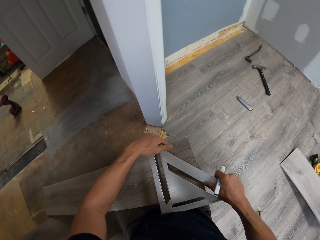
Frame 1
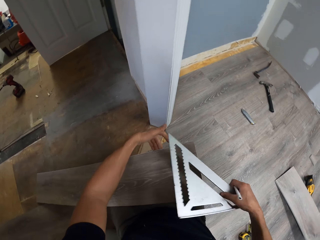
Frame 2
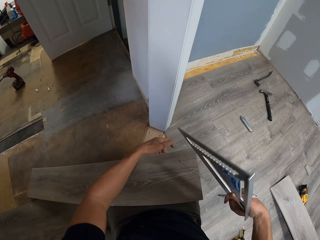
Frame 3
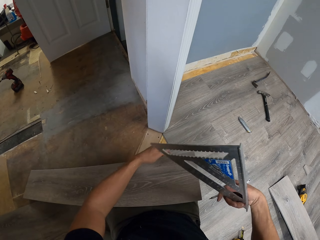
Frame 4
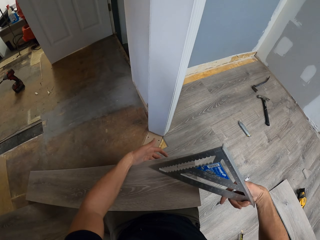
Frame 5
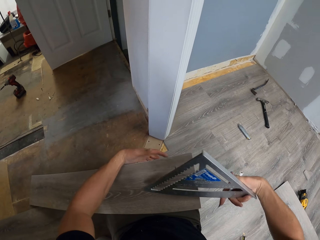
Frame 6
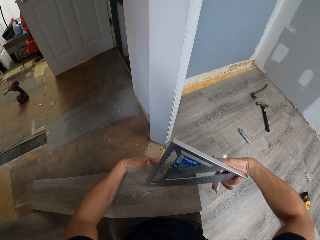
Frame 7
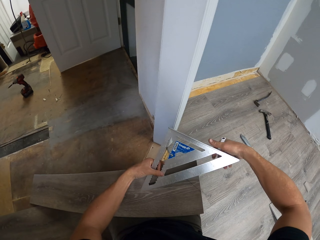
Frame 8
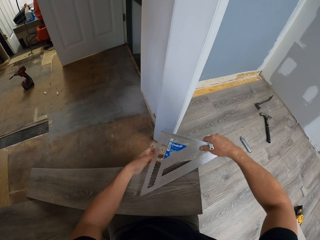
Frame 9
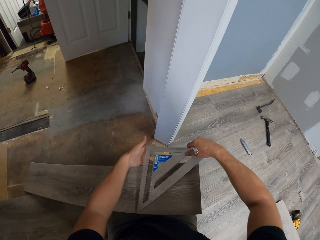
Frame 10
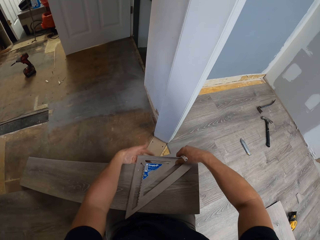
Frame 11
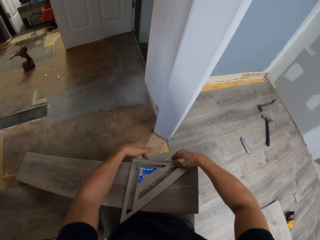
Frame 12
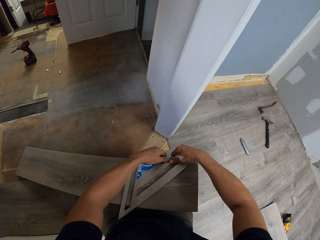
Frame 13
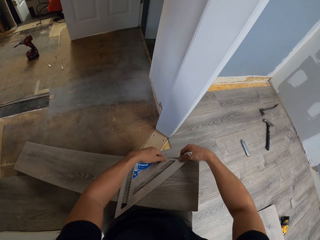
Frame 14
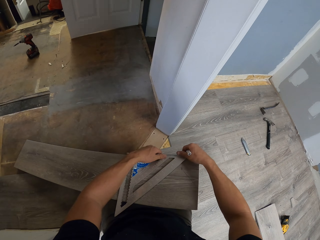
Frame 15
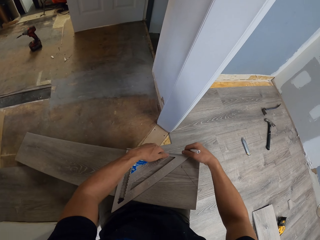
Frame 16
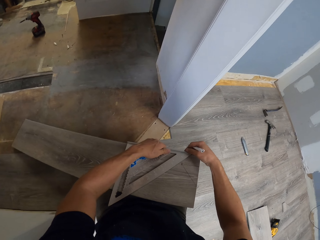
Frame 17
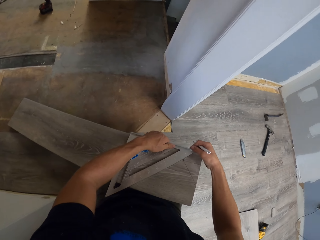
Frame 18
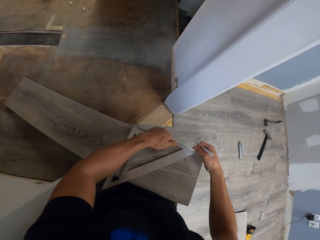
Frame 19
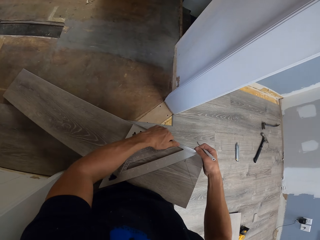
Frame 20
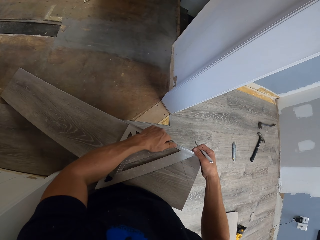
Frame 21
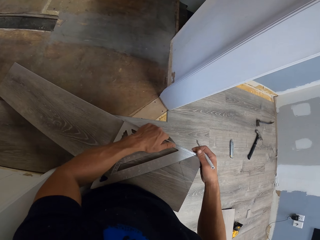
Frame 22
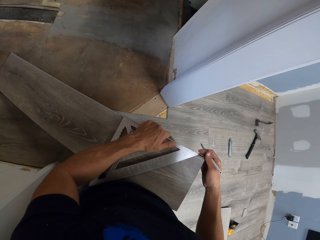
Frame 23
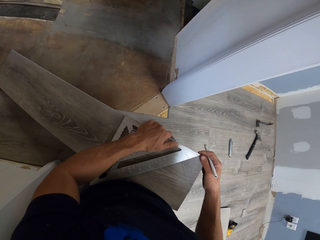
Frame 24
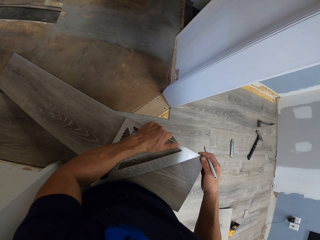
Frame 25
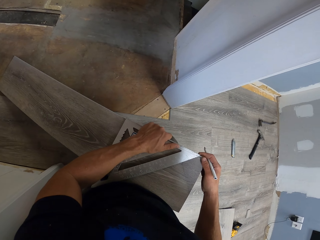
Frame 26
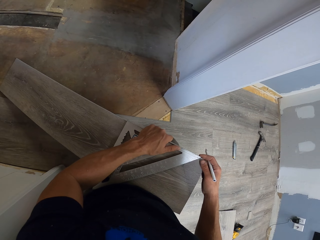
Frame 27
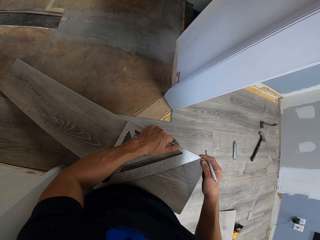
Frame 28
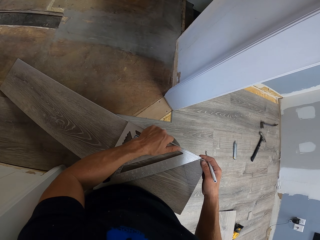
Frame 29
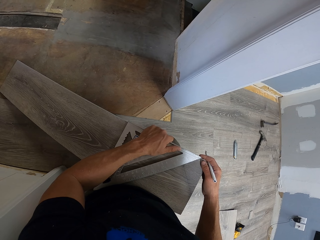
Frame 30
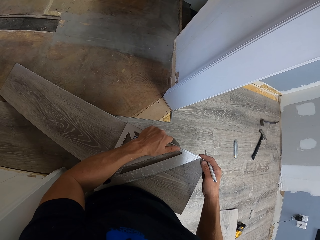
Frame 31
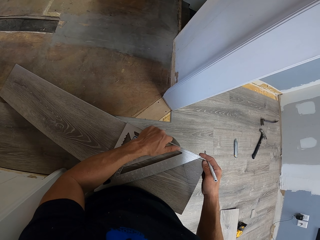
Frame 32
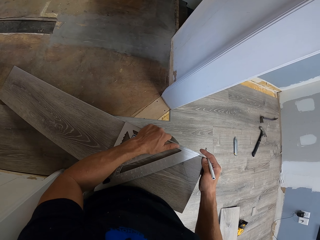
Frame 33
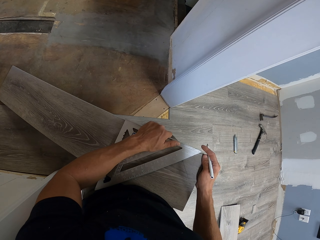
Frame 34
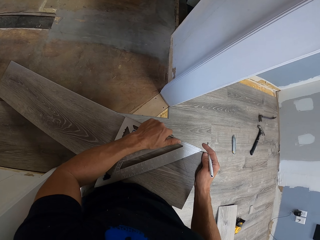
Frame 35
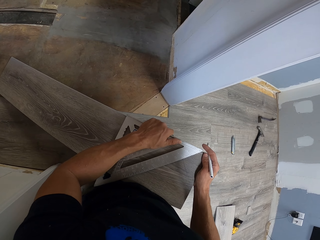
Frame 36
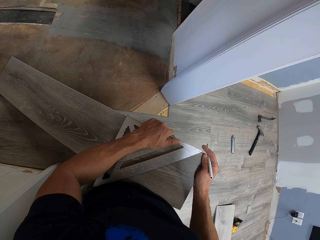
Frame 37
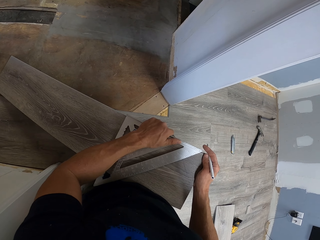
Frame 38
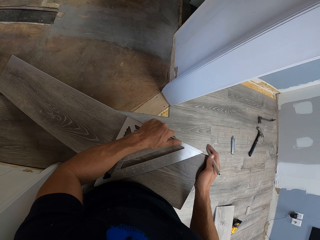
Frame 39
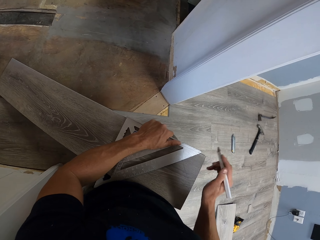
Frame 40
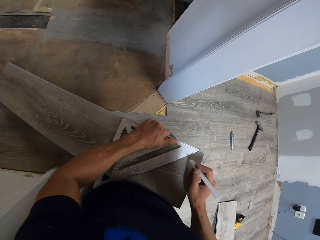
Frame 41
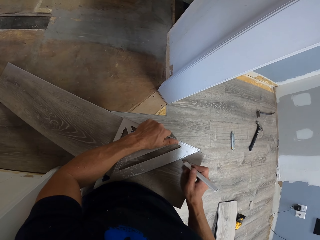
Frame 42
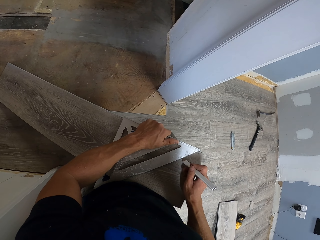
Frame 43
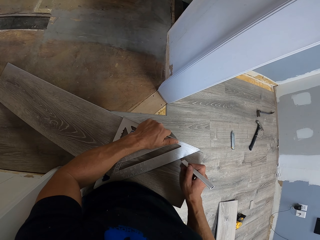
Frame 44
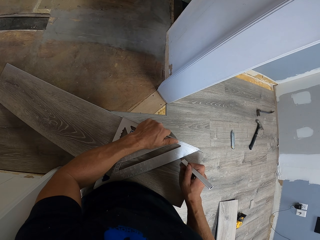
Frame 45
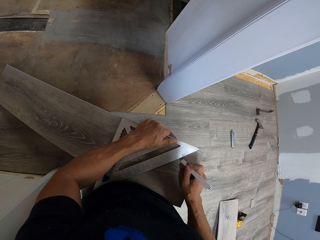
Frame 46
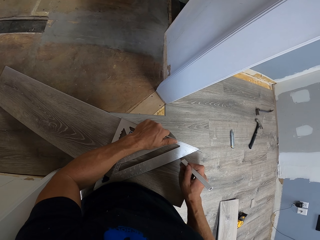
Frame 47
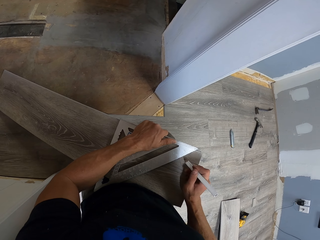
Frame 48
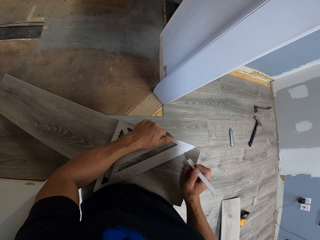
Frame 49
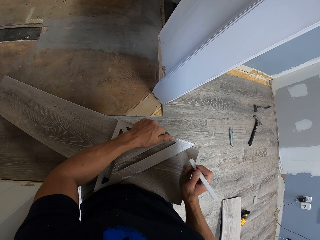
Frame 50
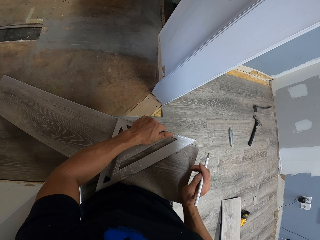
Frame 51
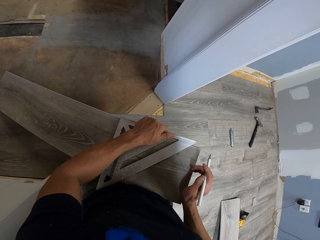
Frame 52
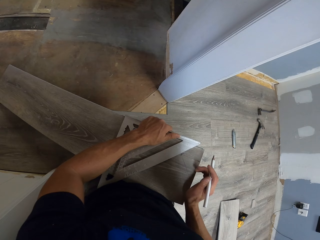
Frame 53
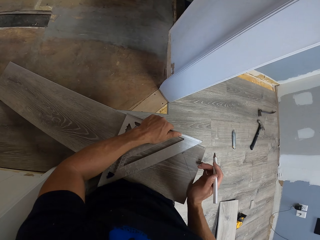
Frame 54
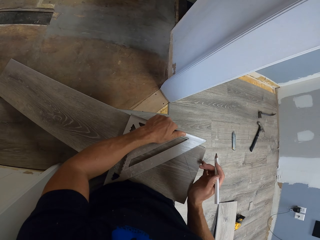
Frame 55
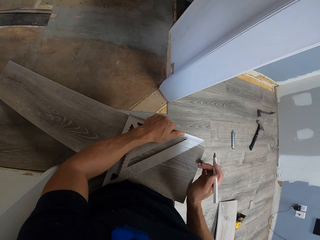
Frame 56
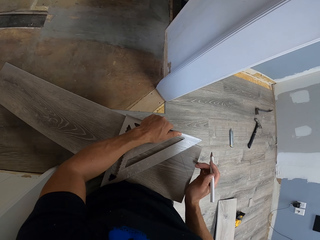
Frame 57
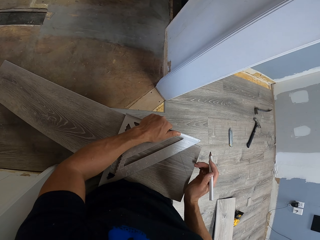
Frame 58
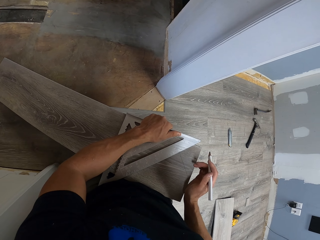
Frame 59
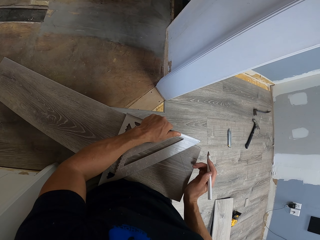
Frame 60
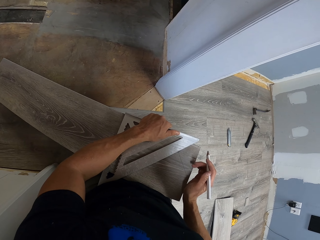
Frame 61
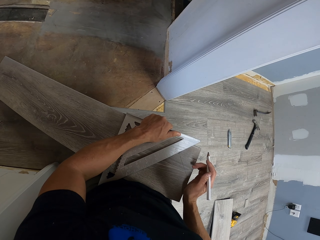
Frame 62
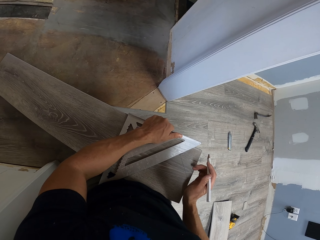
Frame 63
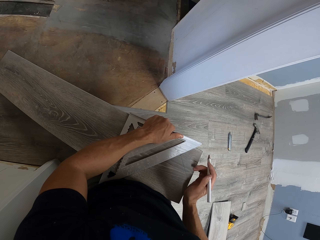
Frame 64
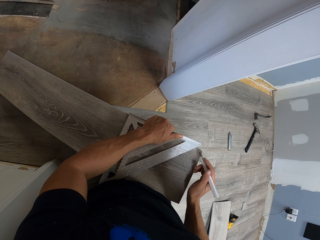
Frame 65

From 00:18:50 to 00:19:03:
The camera wearer turns the square ruler. They put the square ruler on the tile. They stare at the square ruler. They put a mark on the tile using a pencil. They move the square ruler on the tile.

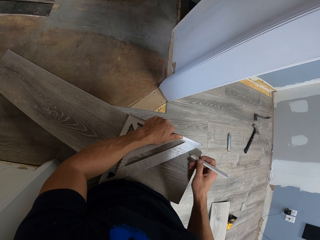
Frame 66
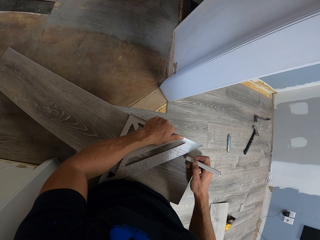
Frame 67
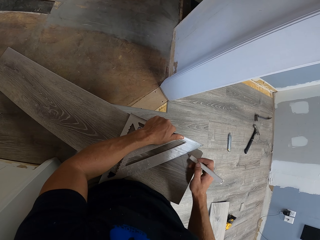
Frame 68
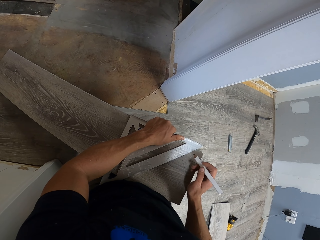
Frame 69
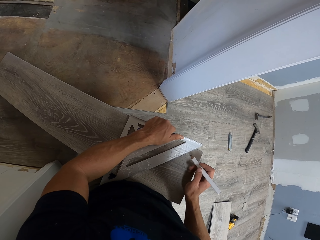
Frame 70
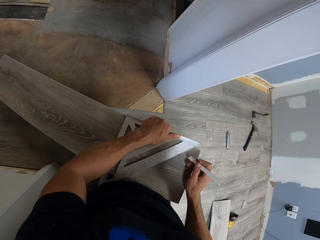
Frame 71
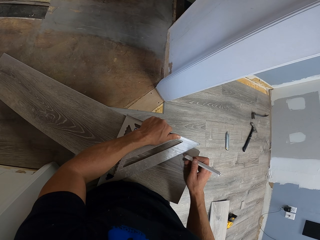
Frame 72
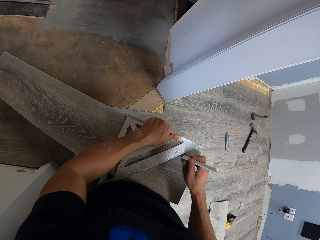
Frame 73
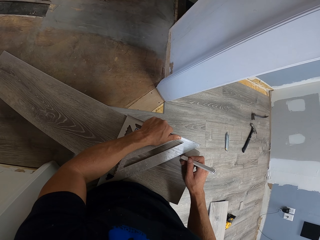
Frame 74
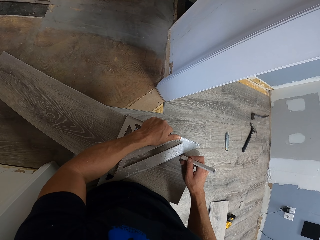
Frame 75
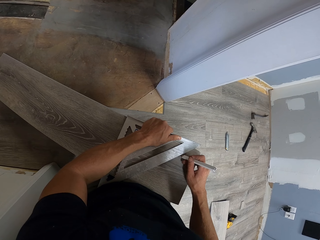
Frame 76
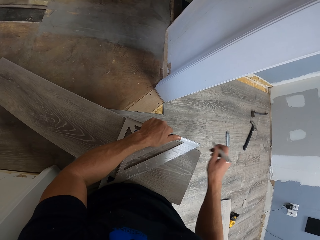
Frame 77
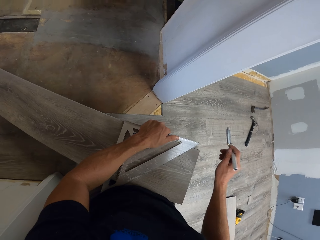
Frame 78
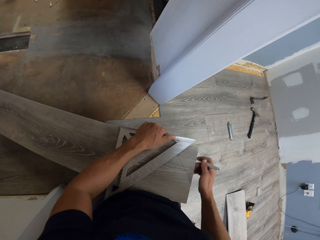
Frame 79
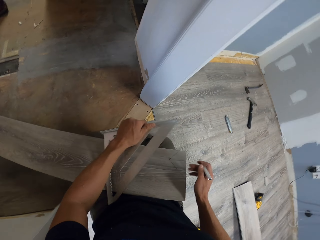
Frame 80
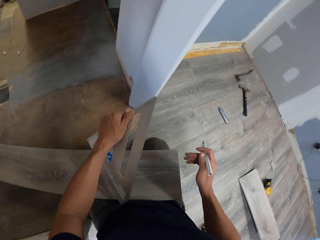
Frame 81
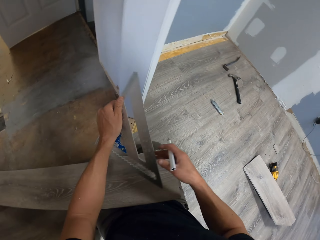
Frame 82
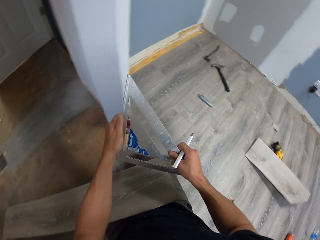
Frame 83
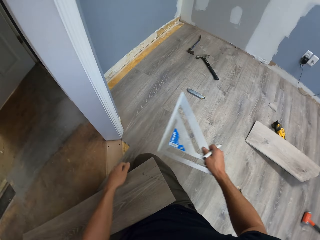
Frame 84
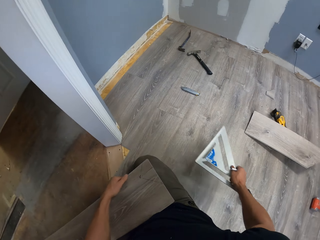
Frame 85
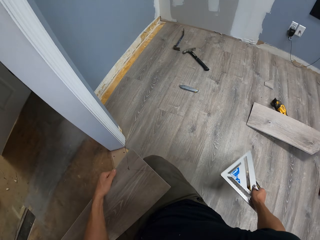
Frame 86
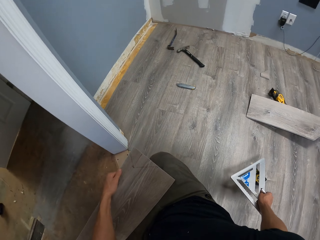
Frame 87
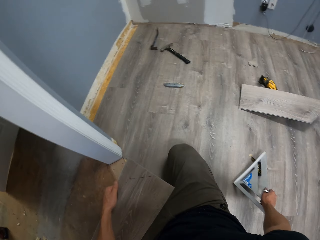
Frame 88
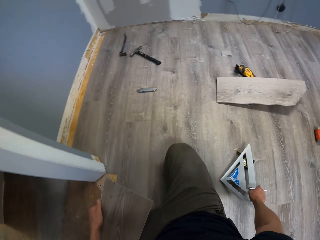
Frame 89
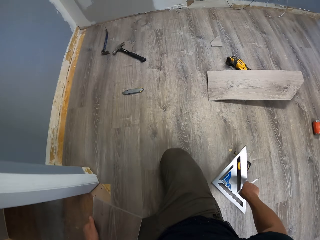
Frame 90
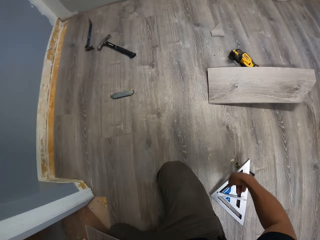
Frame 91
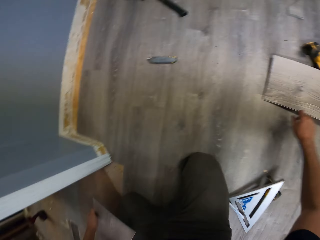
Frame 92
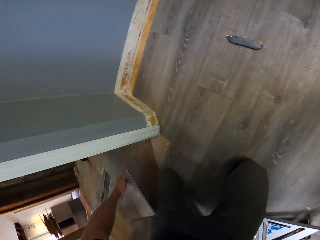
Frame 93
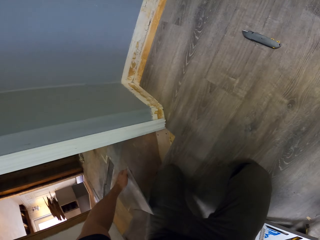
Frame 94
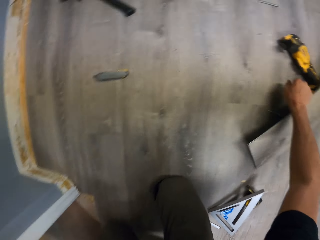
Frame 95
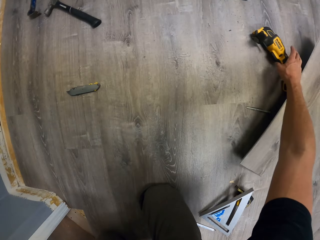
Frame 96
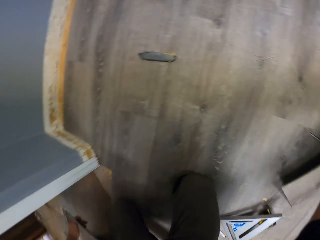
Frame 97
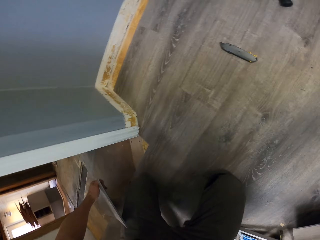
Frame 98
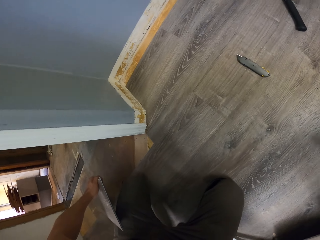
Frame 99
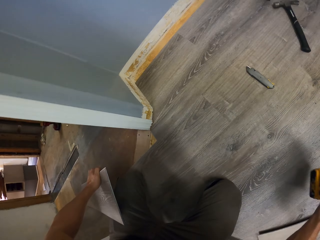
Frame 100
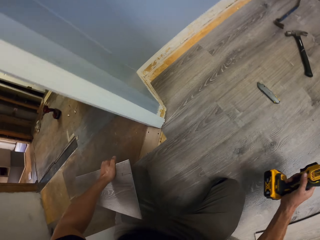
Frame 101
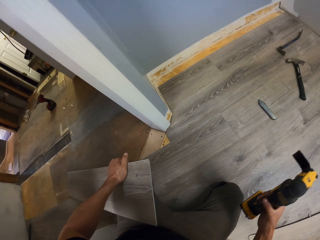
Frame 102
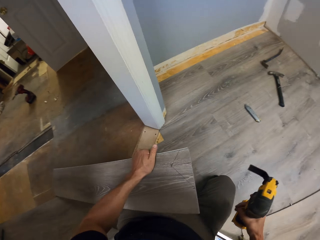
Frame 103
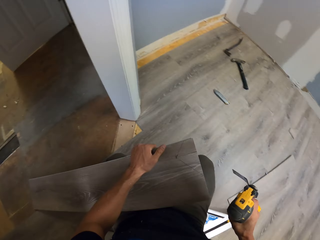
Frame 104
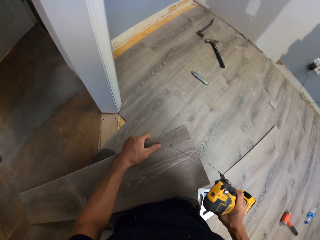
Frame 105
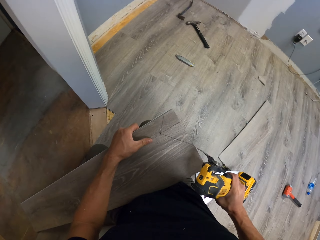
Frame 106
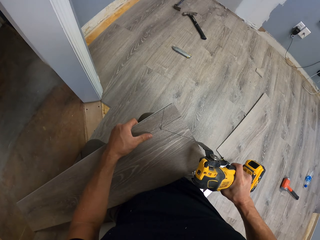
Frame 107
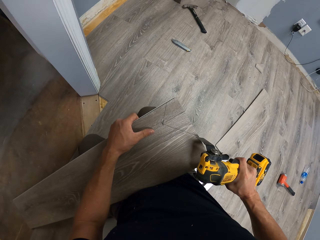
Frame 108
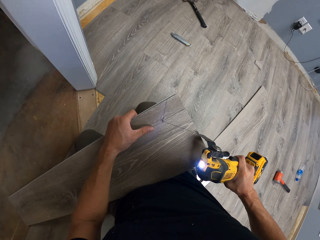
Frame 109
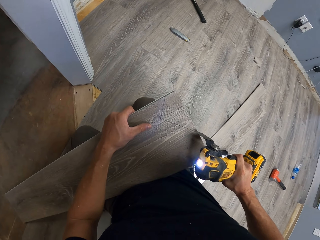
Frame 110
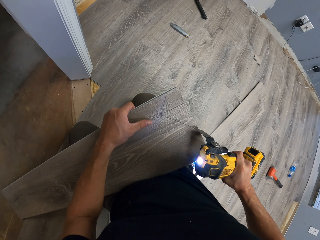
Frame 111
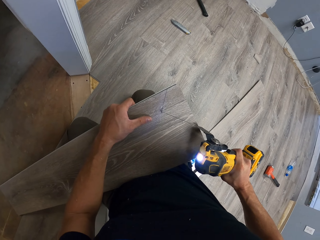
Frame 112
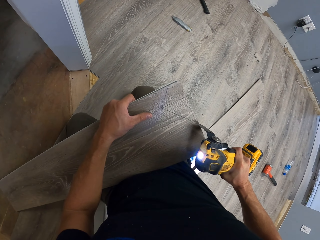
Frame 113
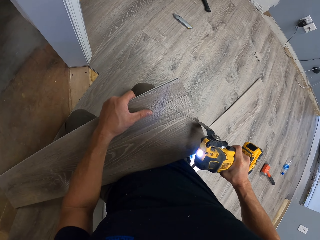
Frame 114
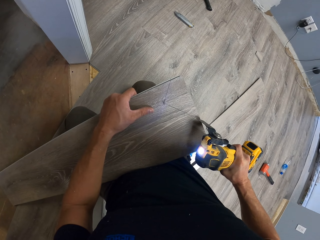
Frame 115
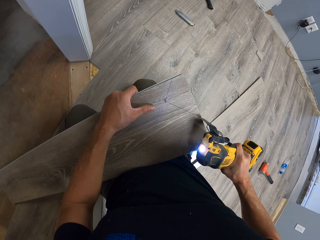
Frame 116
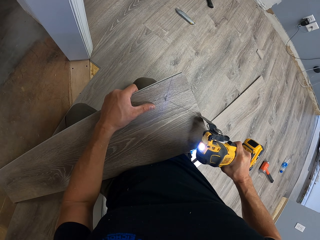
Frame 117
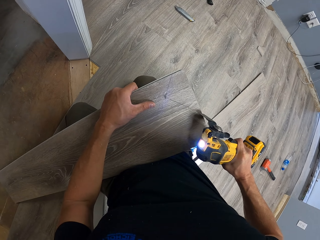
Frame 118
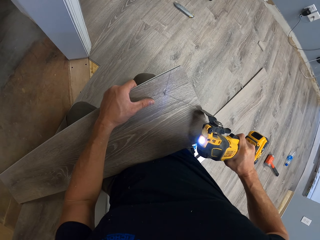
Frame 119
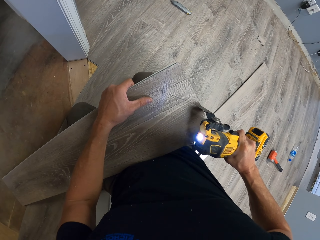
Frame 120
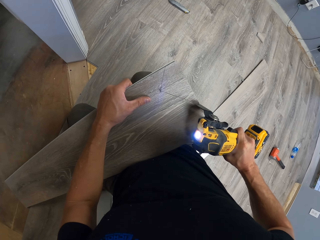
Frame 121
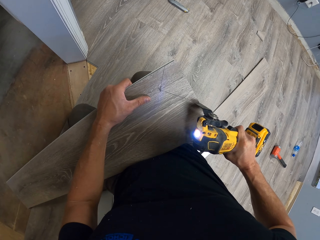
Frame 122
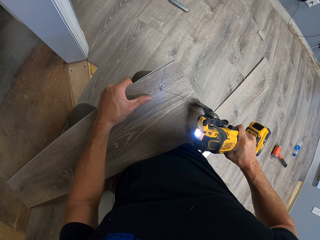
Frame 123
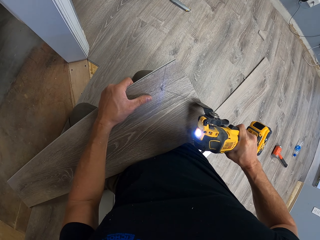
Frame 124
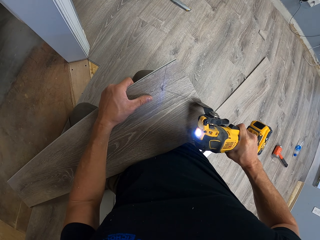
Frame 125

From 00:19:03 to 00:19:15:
The camera wearer puts a mark on the tile using a pencil. They swing the left hand. They move the square ruler to the right hand. They hold the tile with the left hand. They drop the square ruler on the floor. They drop the pencil on the floor. They pick up a jig saw with the right hand. They cut the wood tile using the jig saw.
